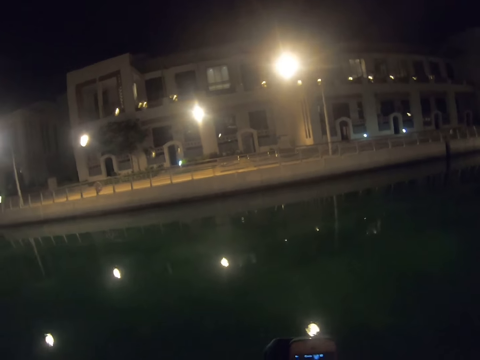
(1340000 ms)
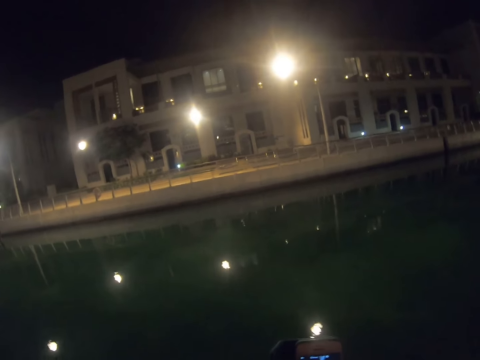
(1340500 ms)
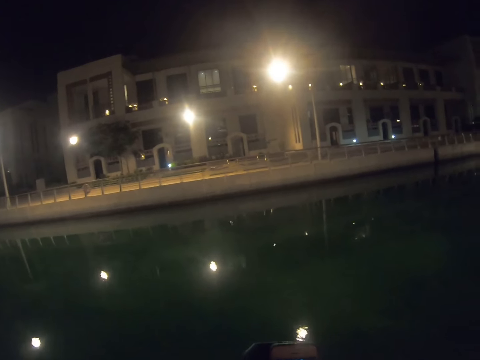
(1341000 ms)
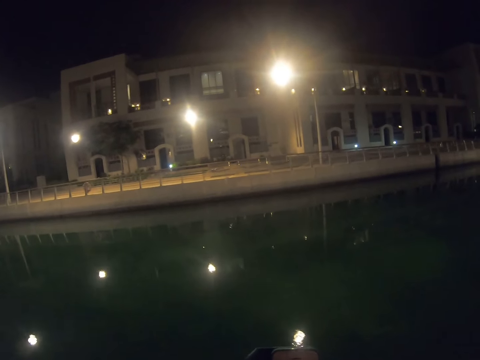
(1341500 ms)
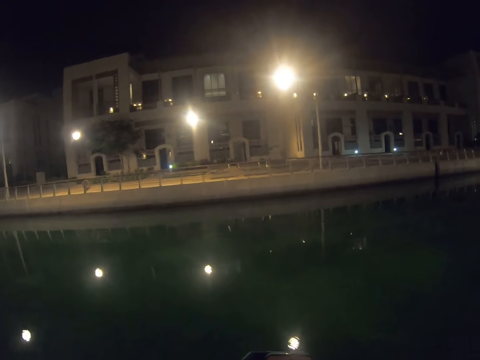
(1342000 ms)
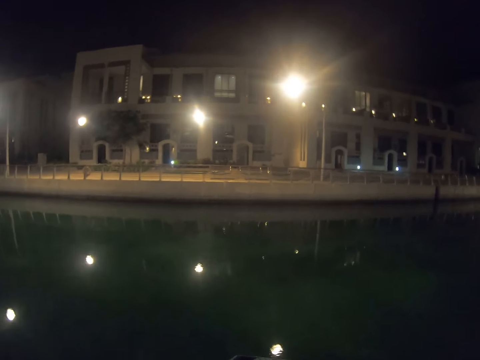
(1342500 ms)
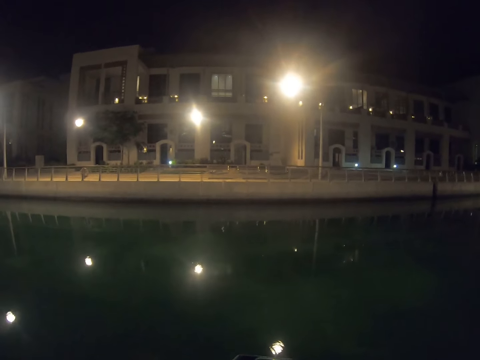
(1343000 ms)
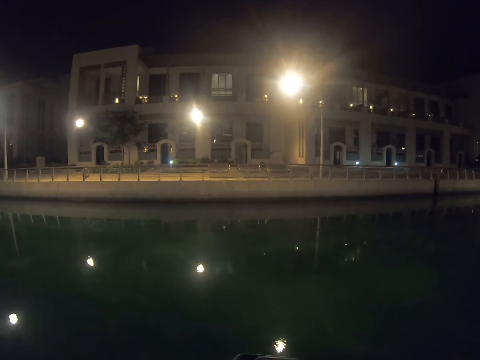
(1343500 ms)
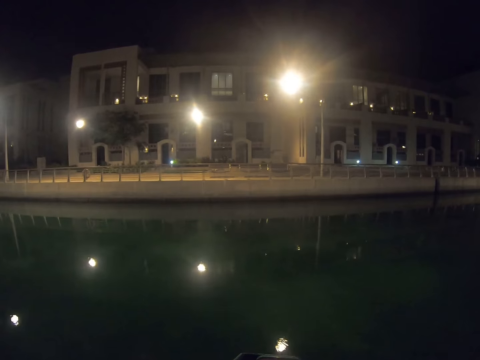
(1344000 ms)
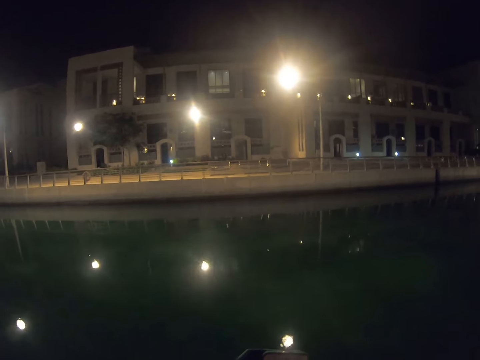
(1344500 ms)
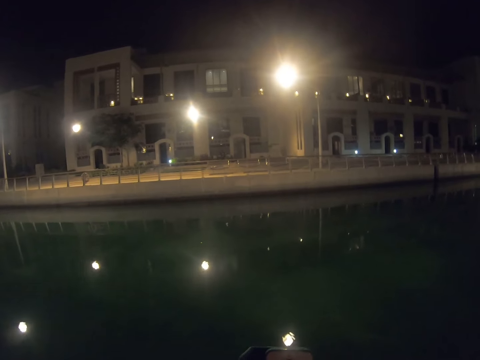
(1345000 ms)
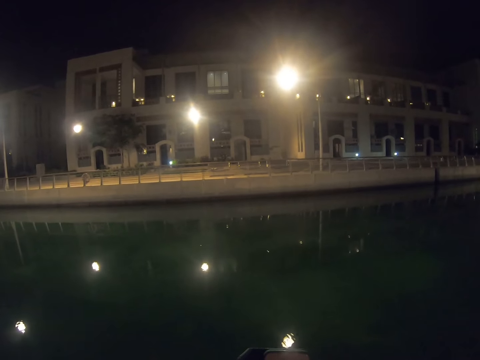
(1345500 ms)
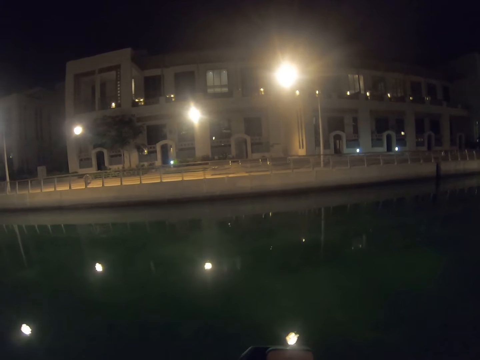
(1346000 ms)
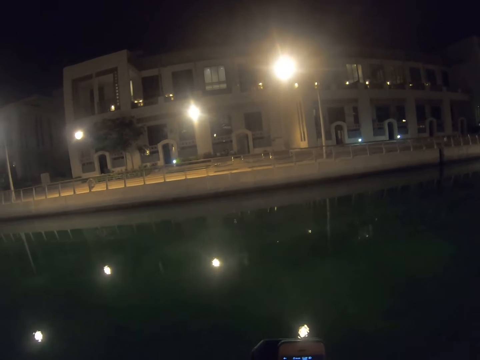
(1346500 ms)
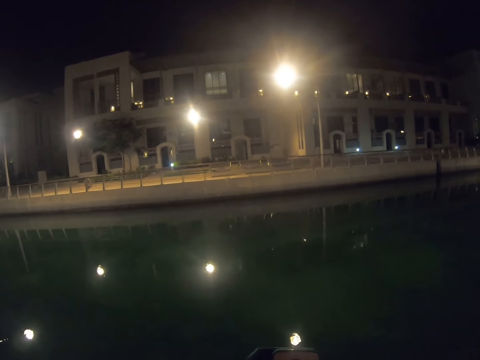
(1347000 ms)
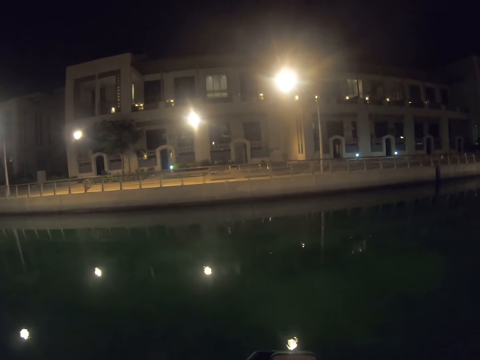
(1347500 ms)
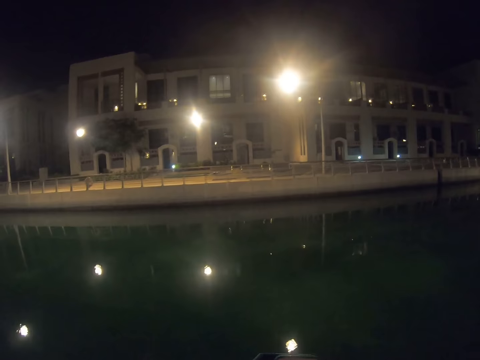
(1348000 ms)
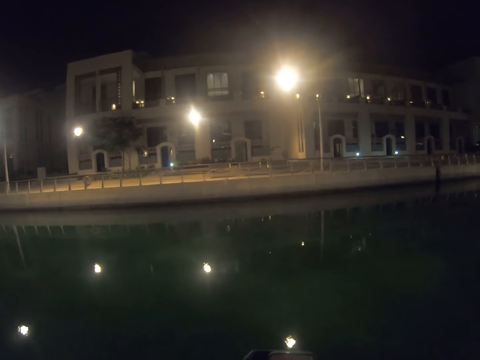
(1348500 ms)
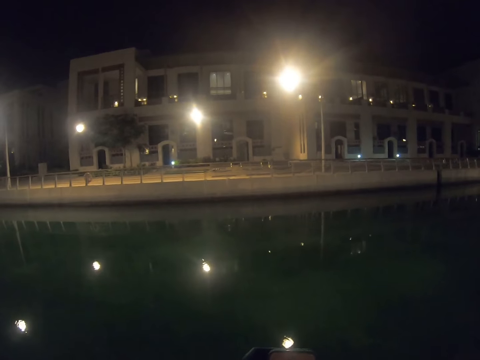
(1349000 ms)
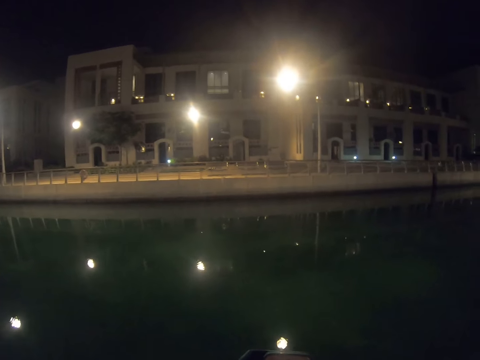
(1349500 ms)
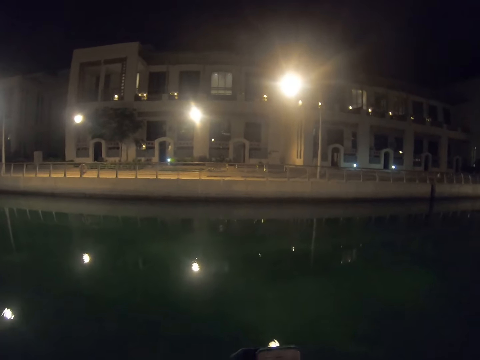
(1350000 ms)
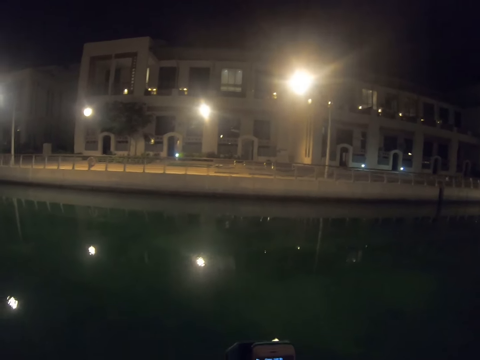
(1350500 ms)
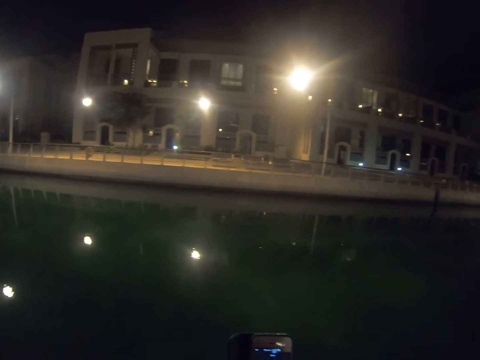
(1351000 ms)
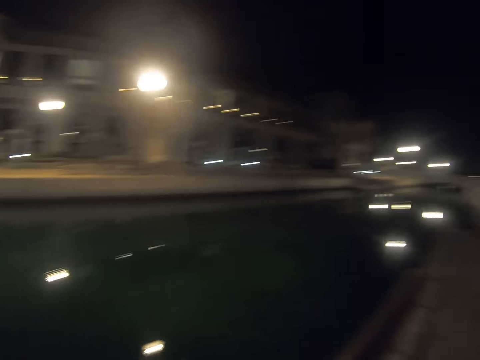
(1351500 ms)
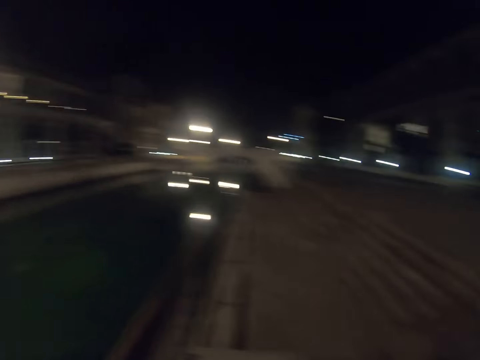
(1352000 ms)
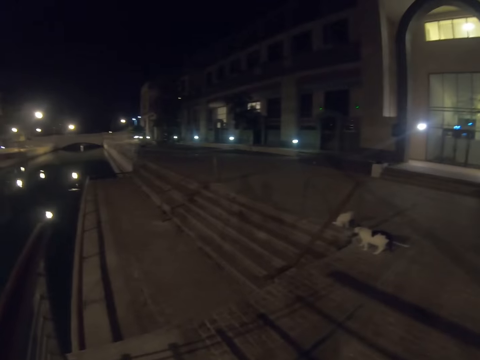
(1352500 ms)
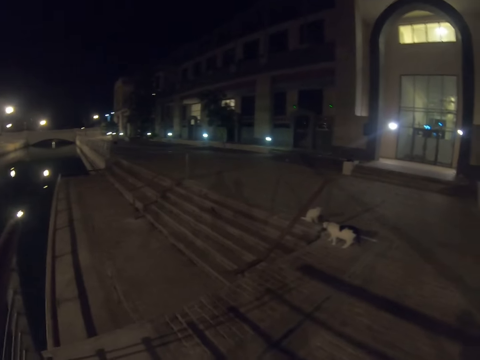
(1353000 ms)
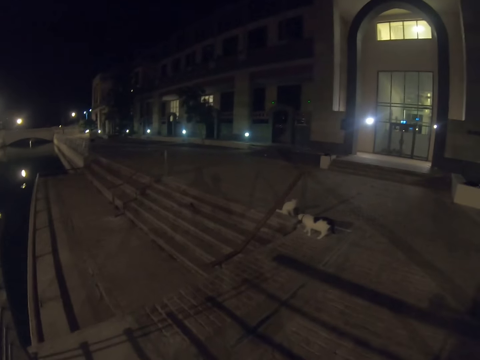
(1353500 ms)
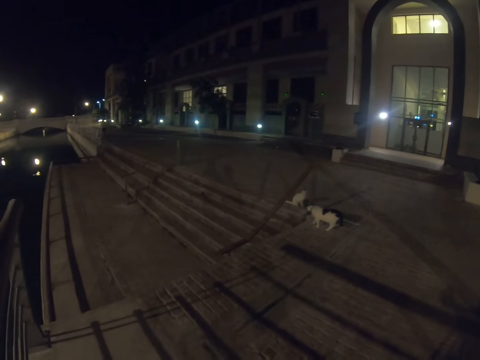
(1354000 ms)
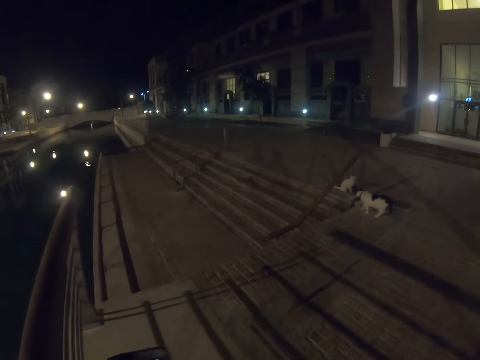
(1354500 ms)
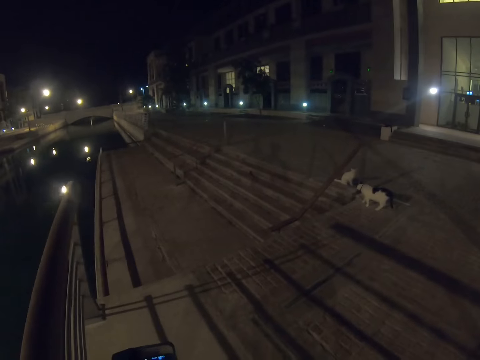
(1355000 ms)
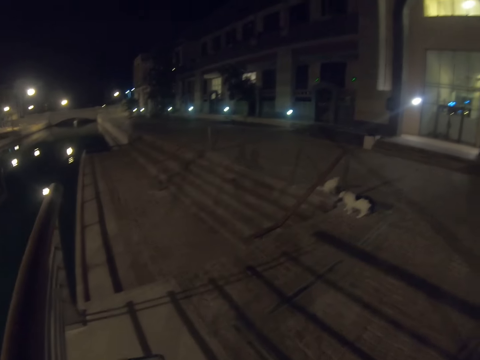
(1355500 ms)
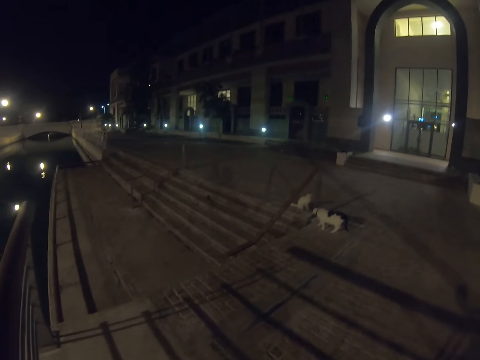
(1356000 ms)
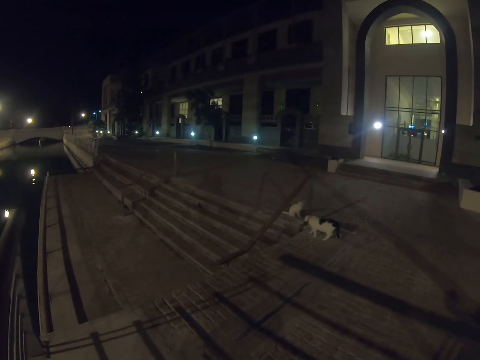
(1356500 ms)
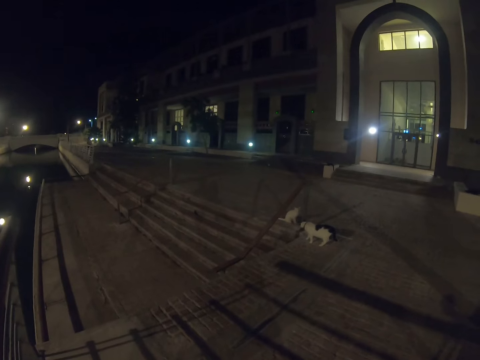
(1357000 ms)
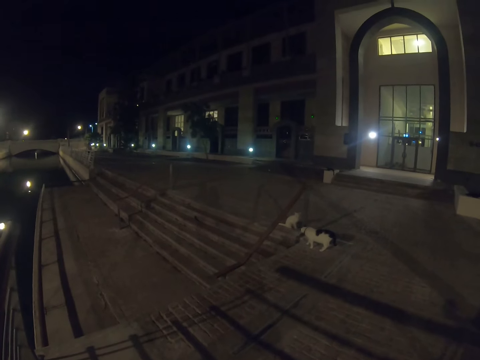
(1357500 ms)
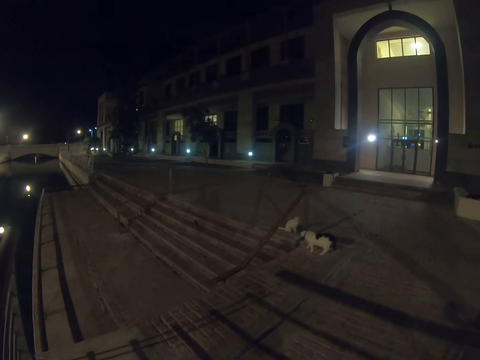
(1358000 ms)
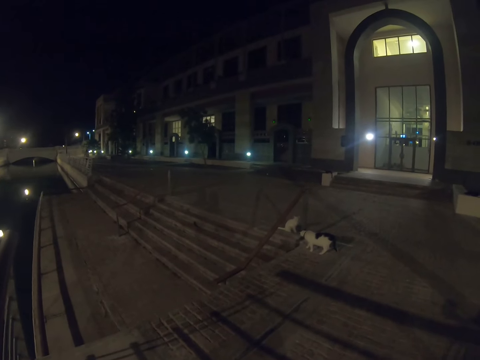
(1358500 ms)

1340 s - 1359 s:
The camera wearer turns around. They look at the cats.

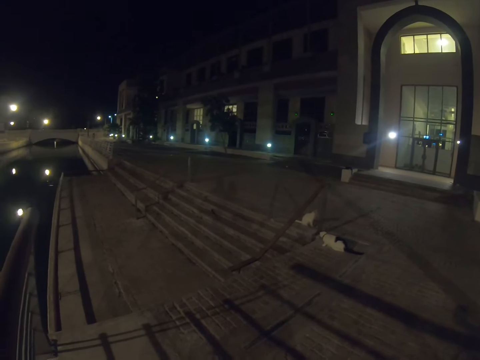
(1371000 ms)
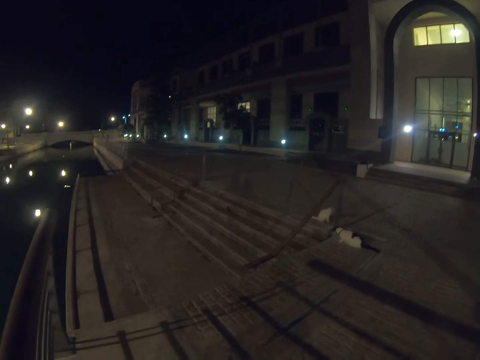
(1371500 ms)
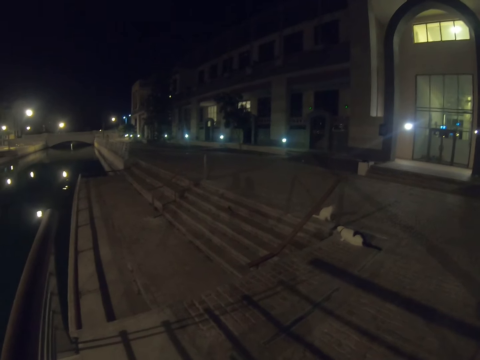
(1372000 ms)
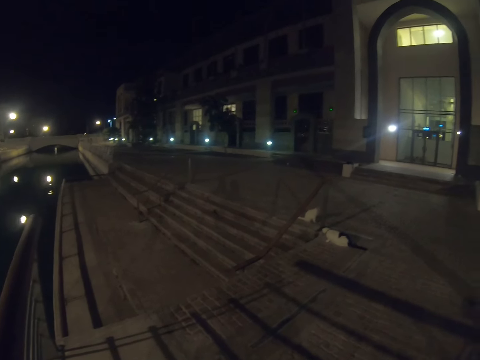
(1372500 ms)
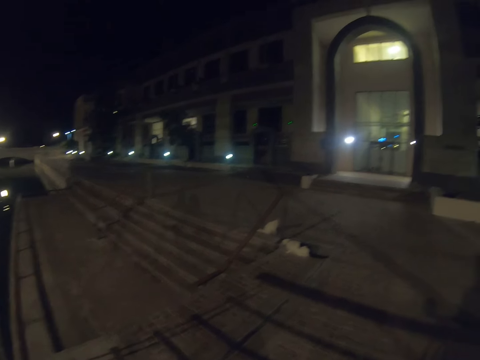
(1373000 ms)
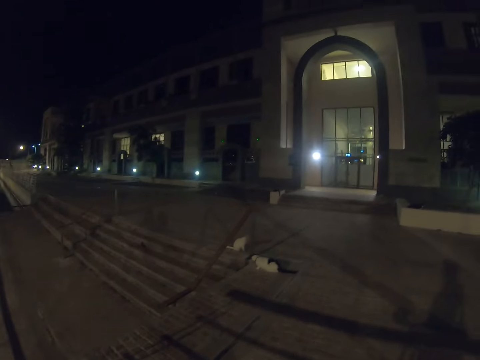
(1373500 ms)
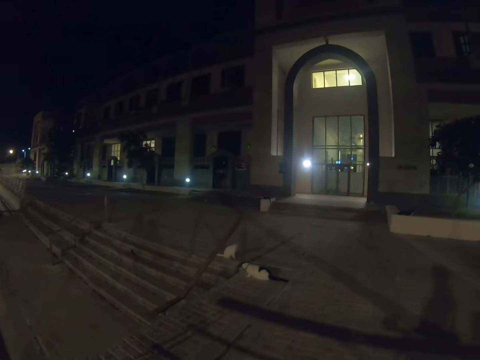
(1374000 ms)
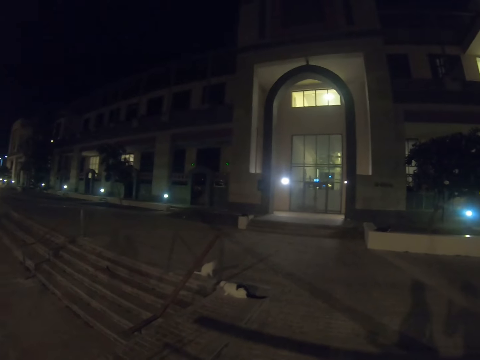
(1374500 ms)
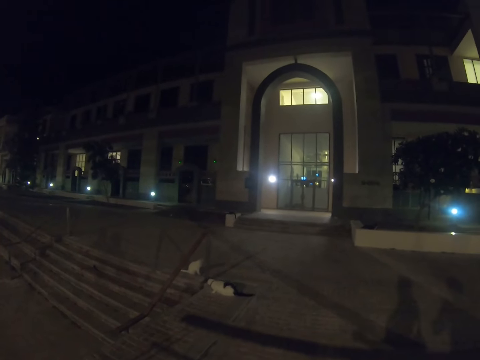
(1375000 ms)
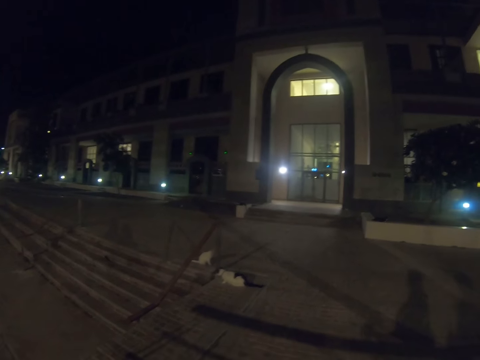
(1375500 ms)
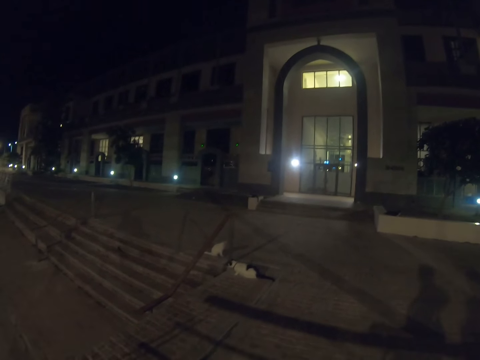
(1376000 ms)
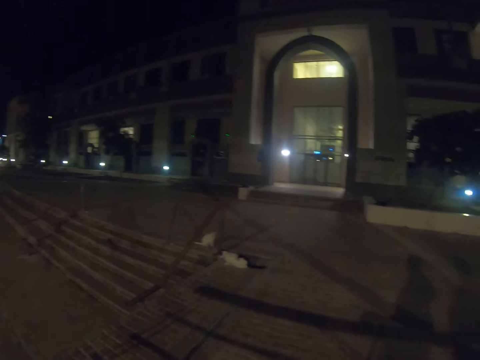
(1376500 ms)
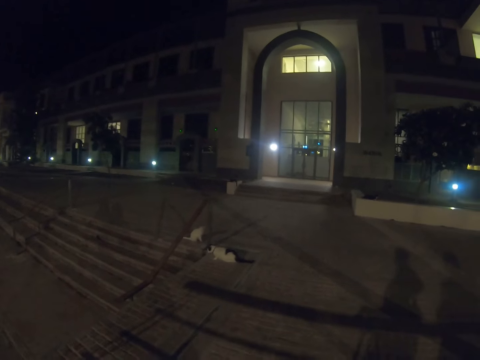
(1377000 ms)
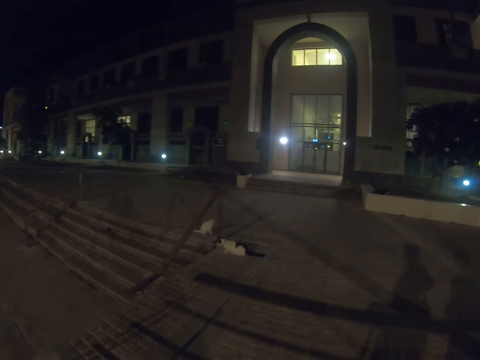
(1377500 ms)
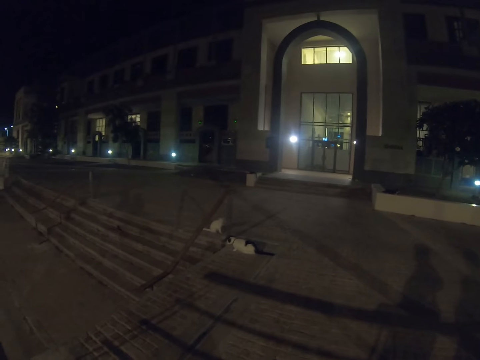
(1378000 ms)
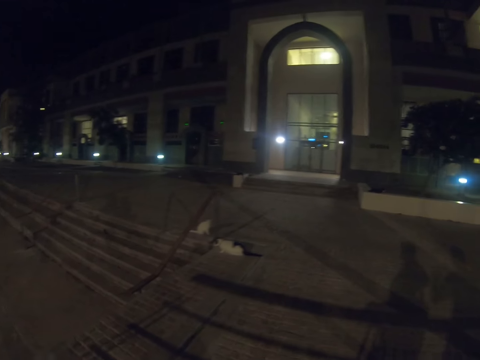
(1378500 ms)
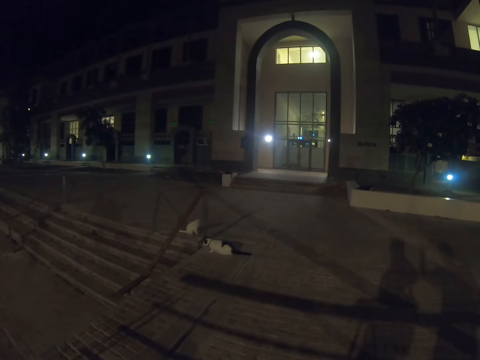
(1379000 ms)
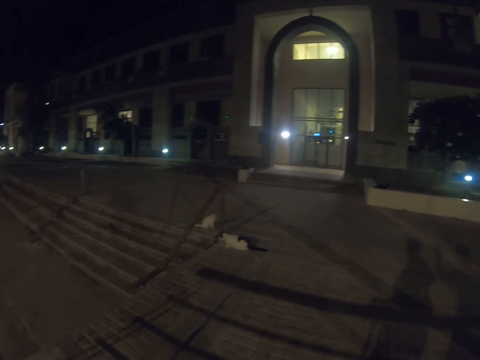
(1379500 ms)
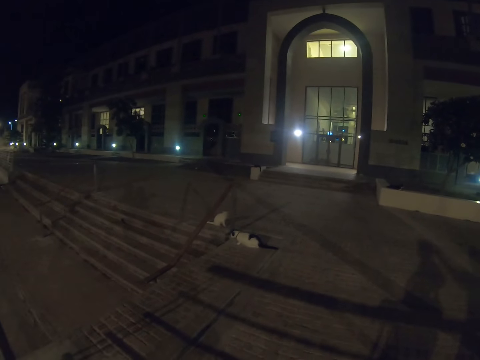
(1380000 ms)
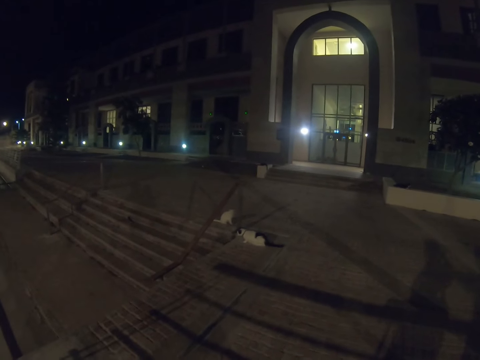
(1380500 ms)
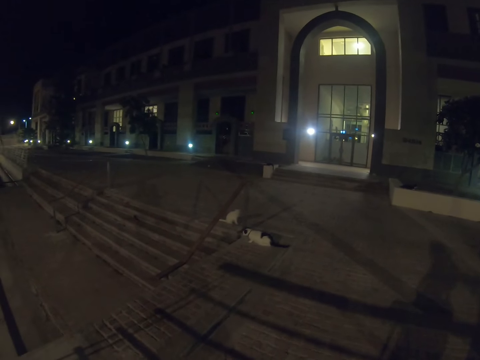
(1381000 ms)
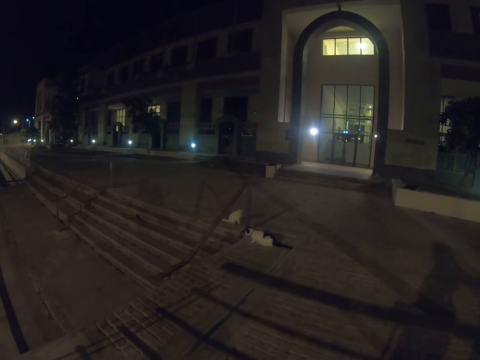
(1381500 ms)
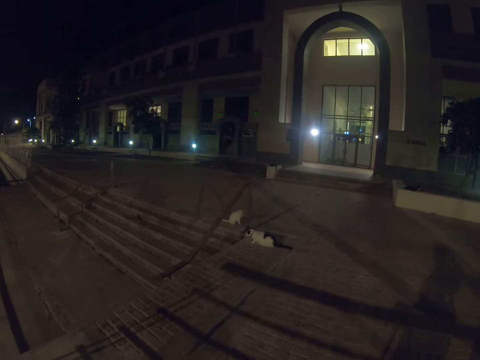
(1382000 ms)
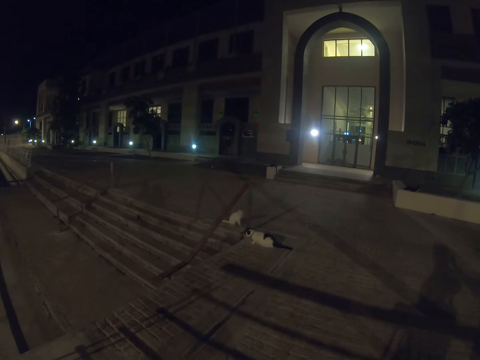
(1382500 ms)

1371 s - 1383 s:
The camera wearer gazes at a building.
